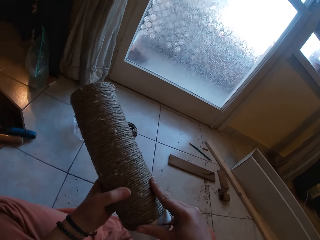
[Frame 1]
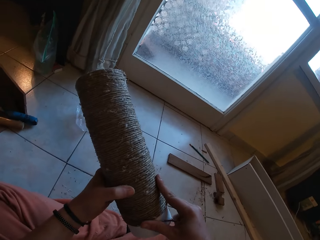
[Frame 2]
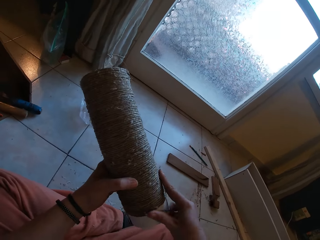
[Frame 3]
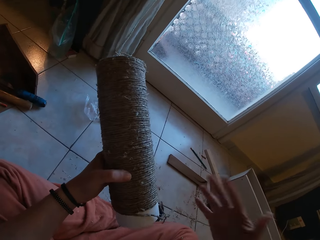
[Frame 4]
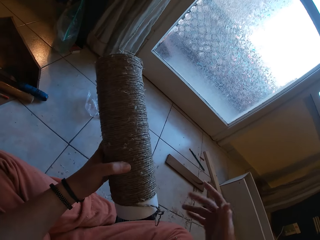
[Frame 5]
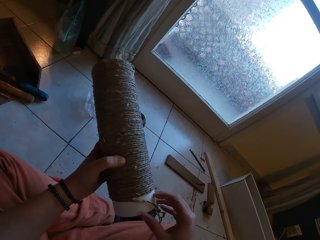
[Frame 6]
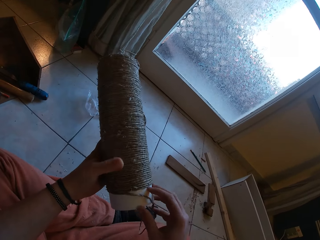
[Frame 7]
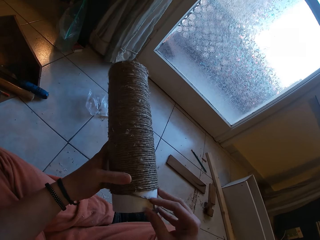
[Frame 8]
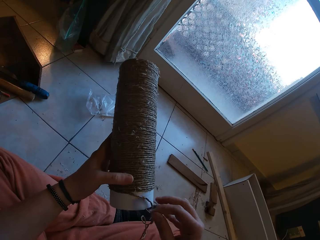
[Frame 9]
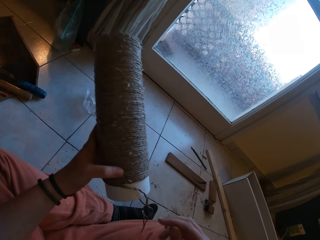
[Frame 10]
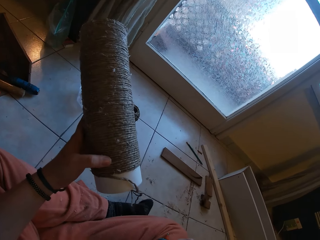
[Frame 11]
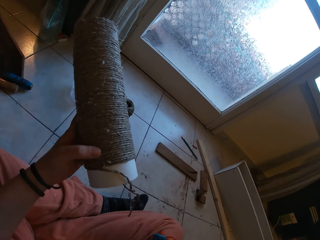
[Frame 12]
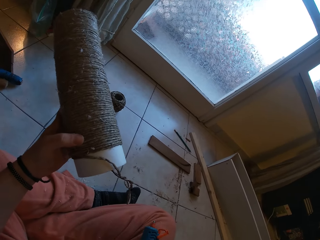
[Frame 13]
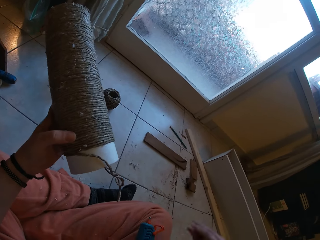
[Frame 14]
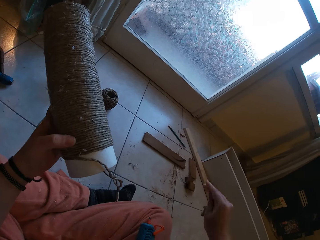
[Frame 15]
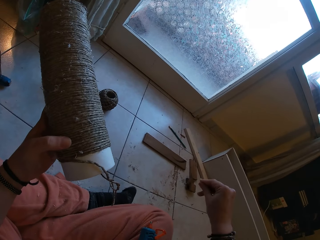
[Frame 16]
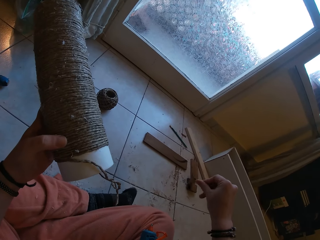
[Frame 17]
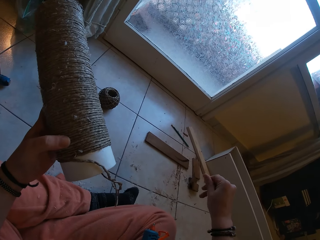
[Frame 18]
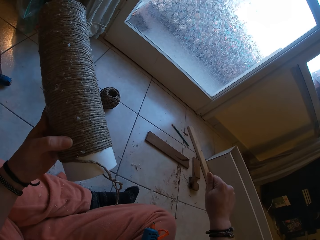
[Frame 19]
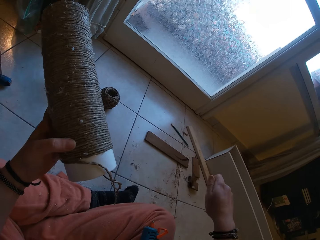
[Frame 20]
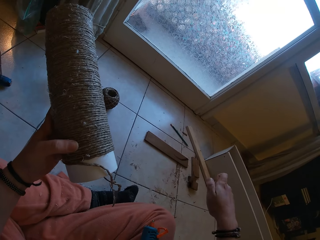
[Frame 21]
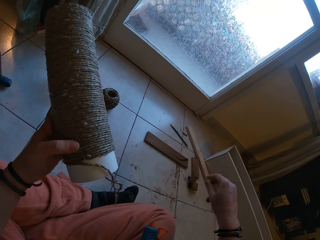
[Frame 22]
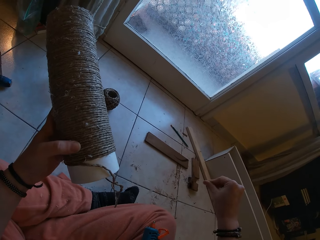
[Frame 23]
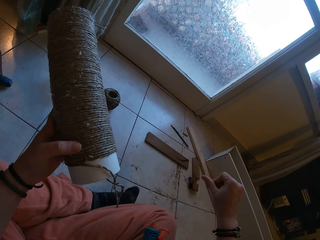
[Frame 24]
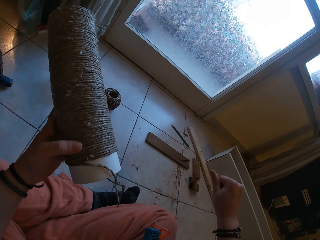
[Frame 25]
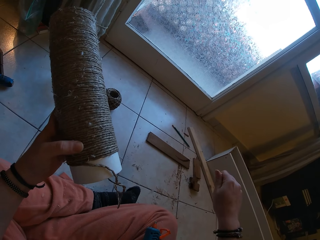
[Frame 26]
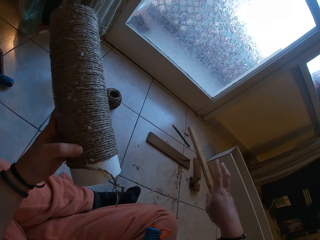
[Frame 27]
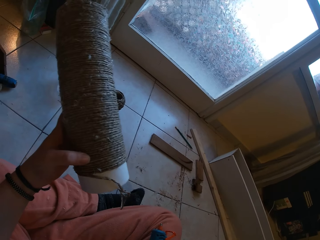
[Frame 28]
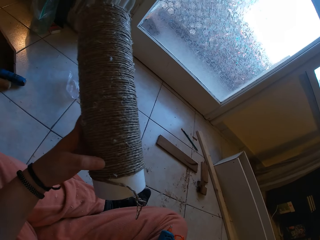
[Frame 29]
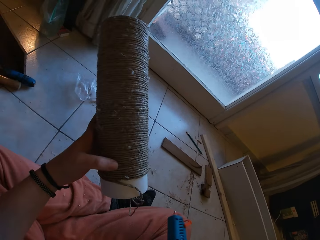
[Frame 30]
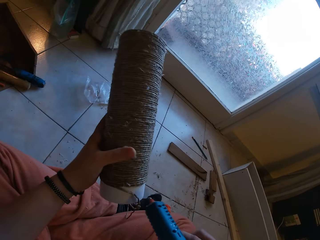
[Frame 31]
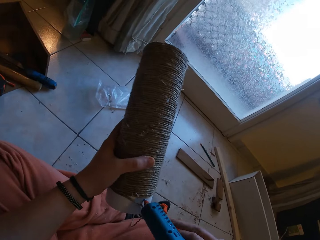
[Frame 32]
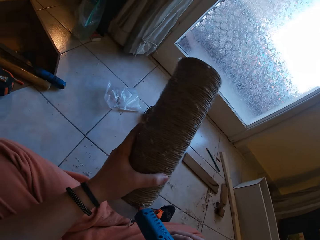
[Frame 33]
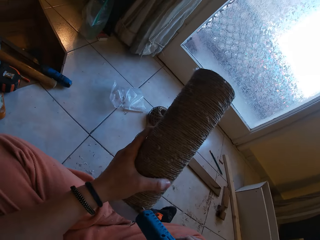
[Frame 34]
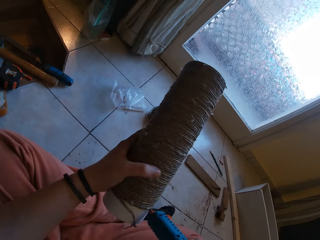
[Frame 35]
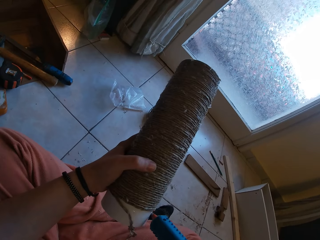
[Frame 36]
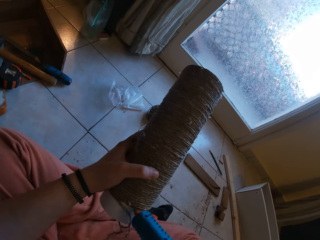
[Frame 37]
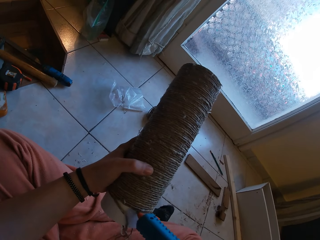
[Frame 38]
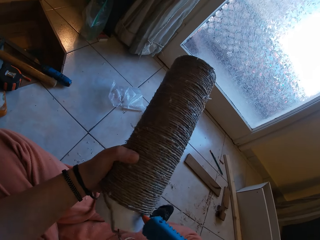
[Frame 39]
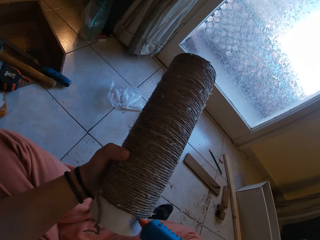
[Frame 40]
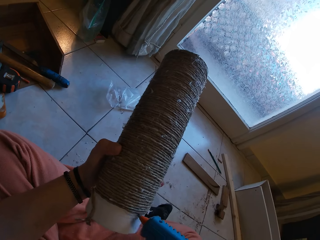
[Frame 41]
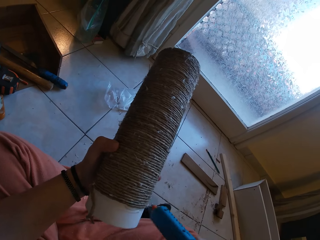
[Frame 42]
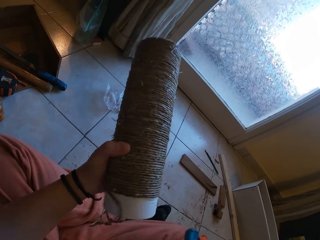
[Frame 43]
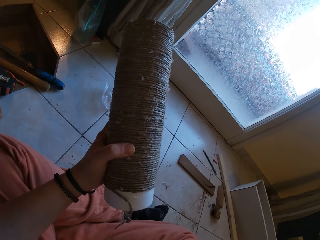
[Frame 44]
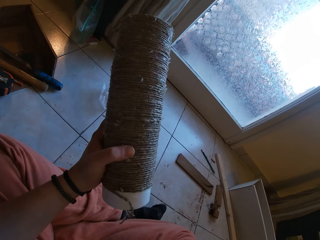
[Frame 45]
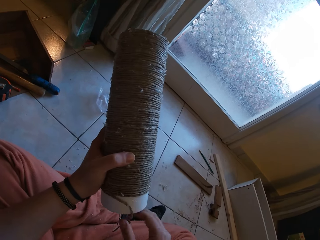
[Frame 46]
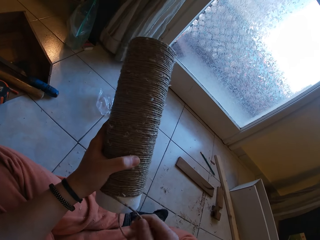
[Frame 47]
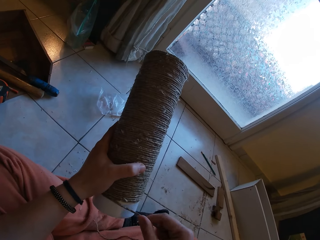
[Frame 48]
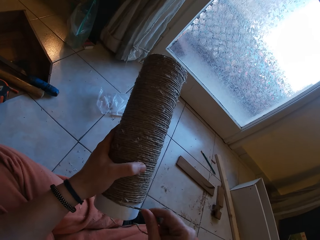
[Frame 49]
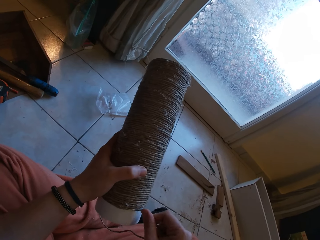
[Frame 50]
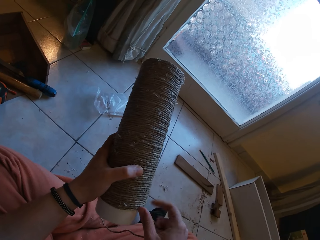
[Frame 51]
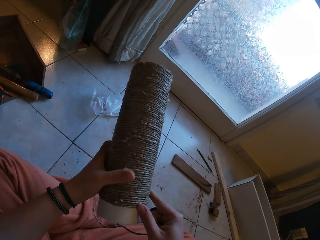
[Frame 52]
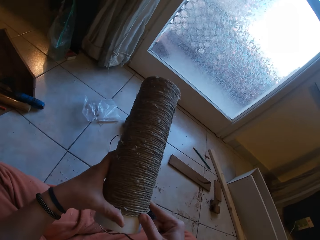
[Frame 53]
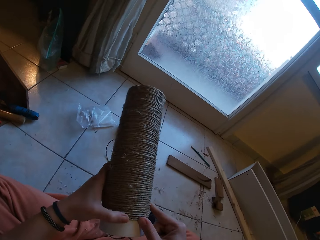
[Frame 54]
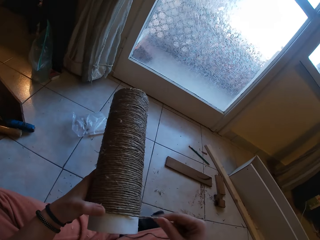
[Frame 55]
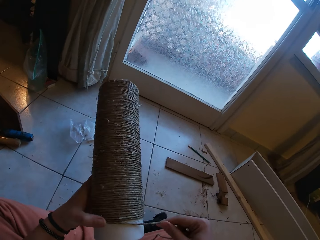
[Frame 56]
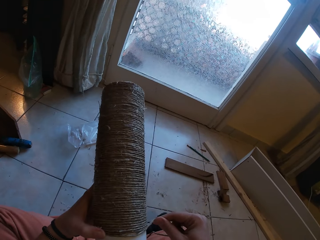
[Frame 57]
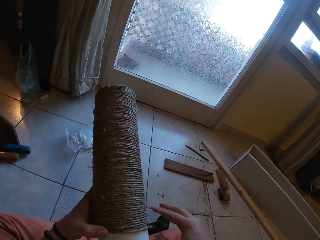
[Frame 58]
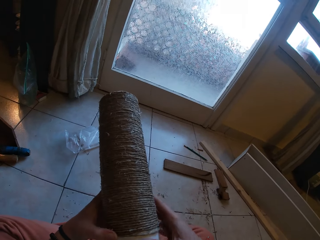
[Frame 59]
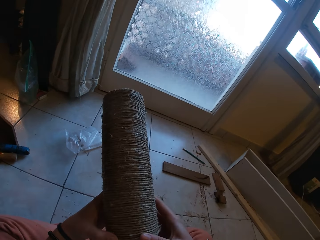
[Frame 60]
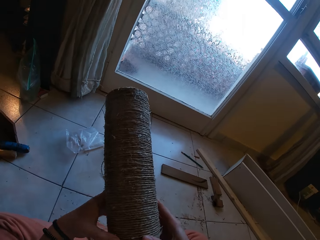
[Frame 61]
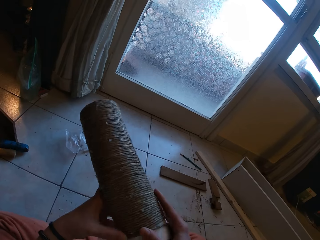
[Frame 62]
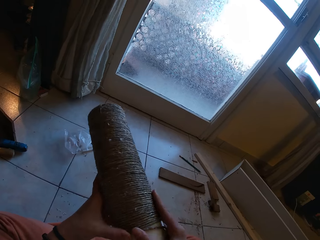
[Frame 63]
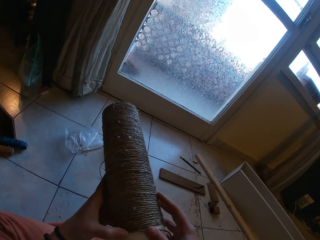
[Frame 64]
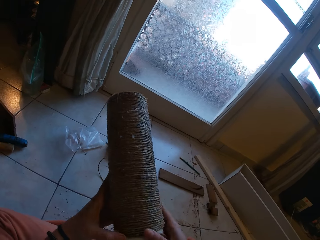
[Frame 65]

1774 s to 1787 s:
The camera wearer throws some dirt in his right hand on the floor. He picks up the glue gun from his right leg with his right hand. He applies glue to the cardboard tube in his left hand with the glue gun in his right hand. He rolls the twine on the cardboard tube in his left hand with his right hand.

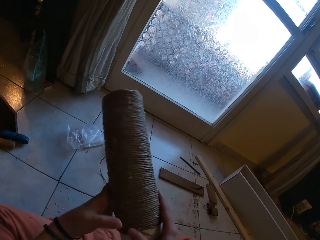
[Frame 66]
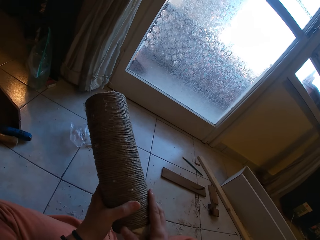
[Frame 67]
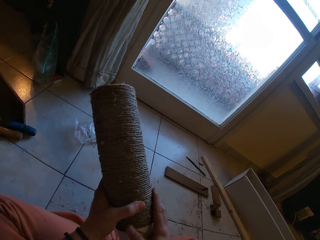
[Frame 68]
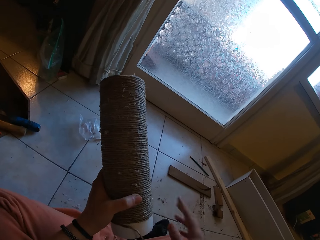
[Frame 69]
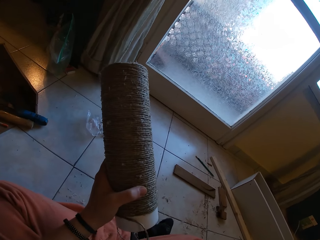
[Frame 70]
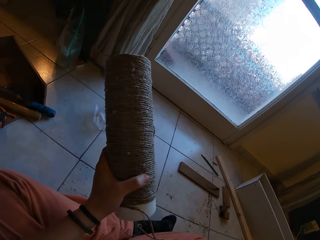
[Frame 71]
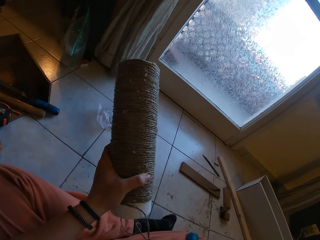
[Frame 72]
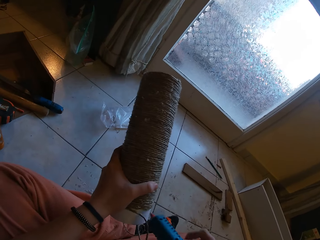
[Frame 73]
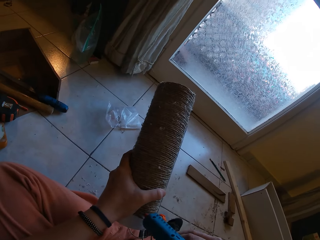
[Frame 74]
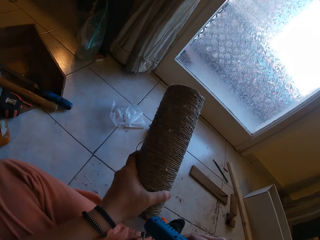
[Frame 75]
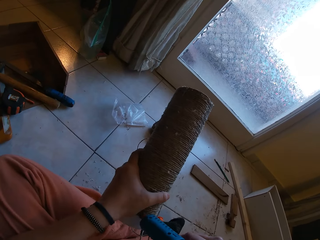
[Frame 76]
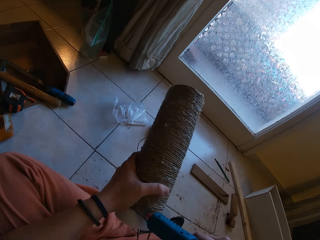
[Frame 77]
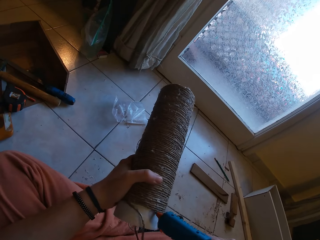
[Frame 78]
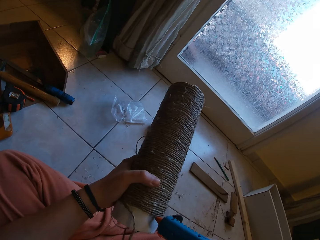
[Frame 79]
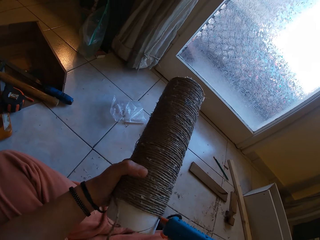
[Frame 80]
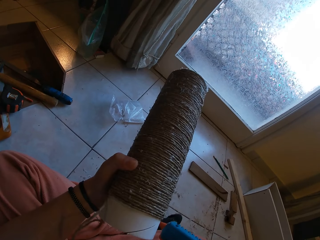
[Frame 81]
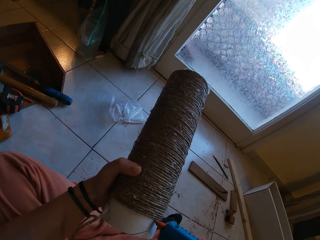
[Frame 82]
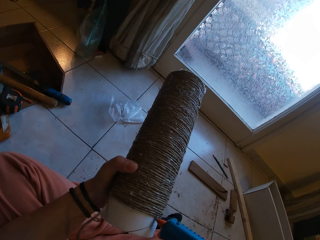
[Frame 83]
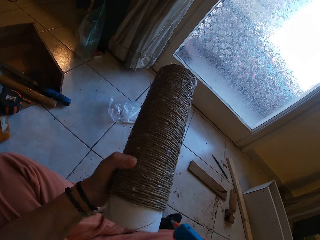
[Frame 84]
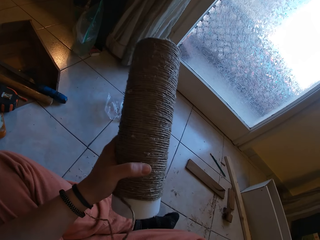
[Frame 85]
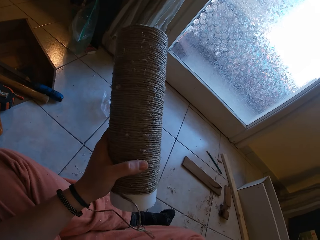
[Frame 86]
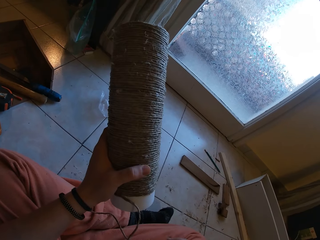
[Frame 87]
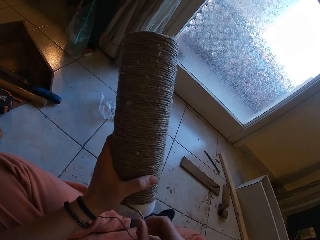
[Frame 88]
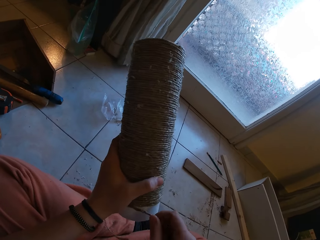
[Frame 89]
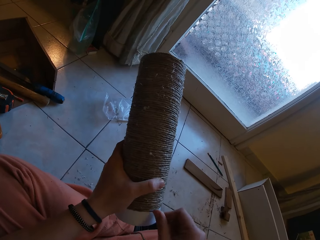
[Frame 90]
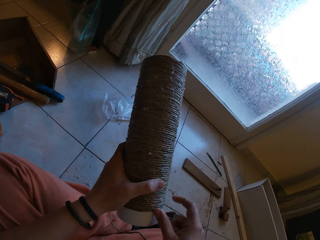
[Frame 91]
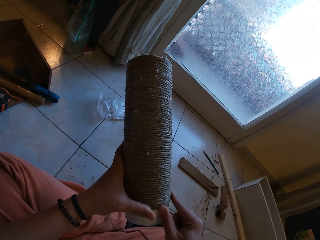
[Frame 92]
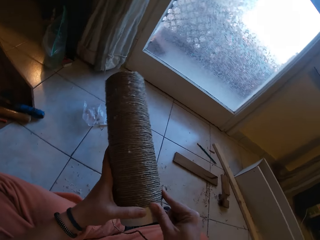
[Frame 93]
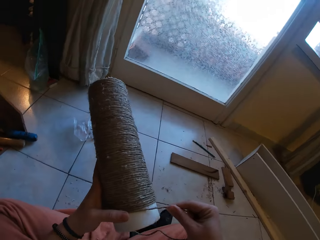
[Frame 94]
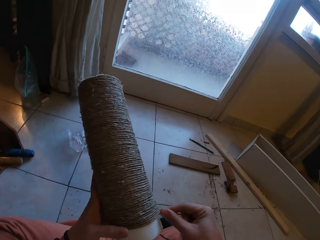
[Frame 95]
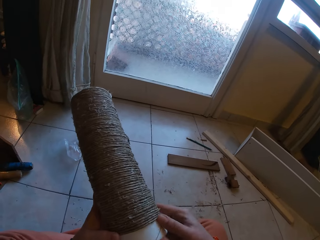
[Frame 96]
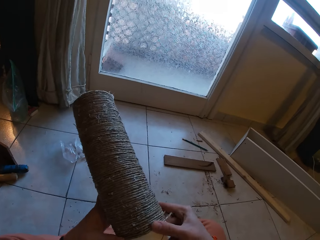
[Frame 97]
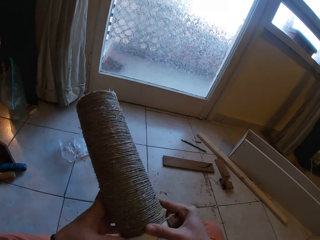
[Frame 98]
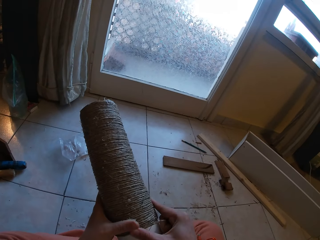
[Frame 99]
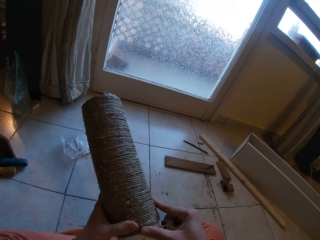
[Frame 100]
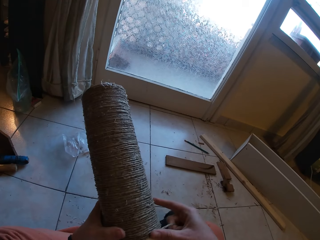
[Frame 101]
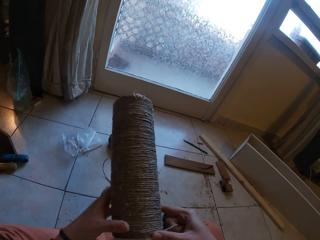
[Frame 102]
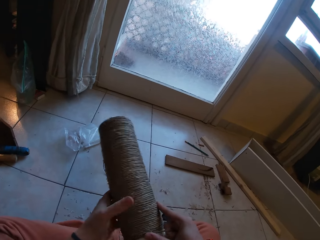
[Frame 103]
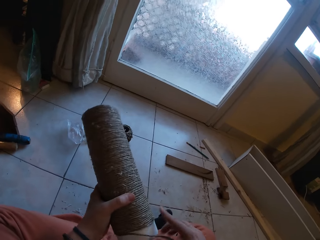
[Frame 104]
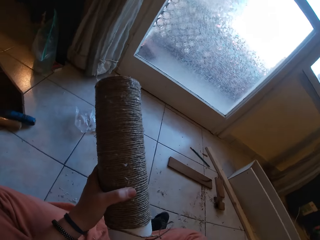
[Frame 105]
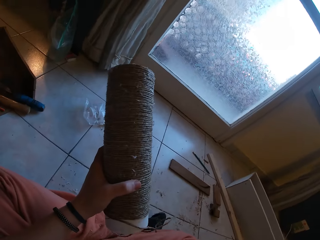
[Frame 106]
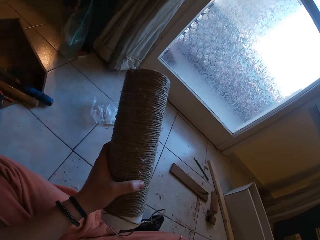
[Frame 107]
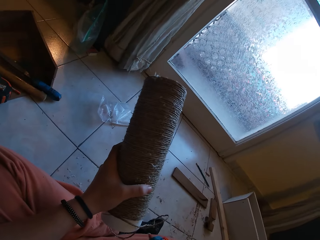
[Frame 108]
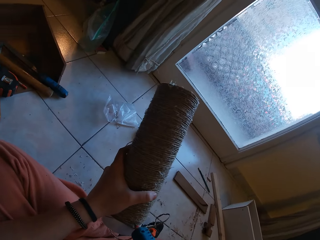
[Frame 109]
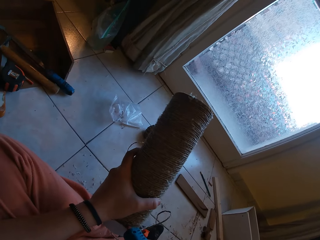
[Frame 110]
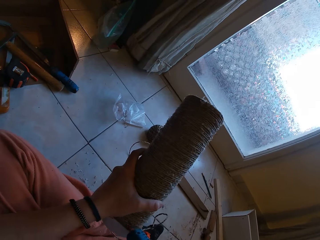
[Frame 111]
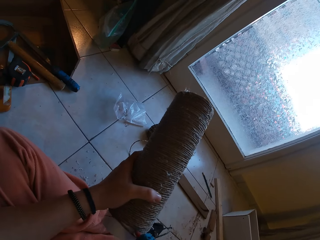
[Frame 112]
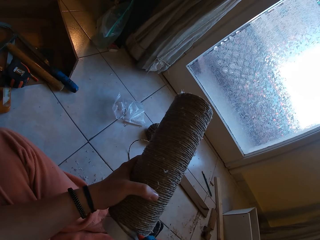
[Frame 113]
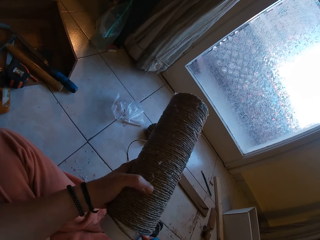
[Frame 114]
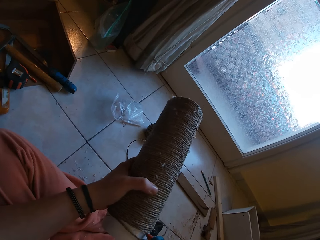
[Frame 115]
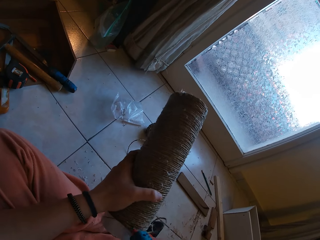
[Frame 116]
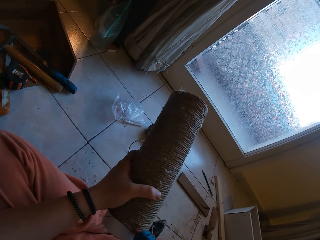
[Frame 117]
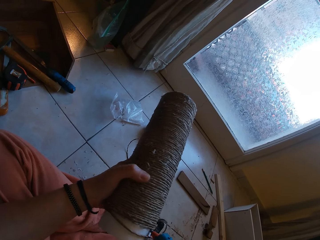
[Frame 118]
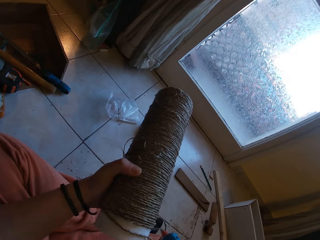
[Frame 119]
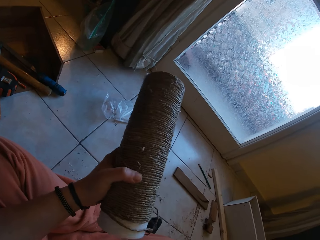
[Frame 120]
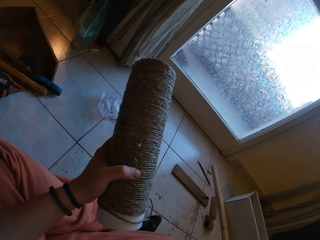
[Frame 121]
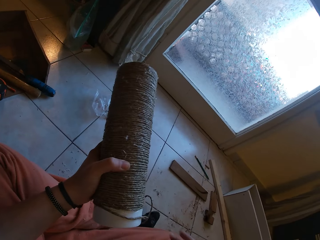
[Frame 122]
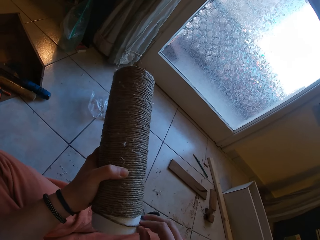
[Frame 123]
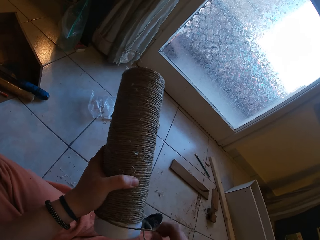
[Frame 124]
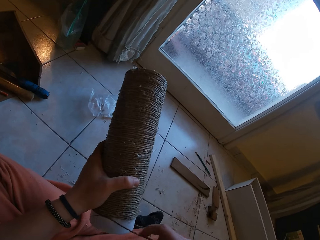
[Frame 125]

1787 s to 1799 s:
The camera wearer picks up the glue gun from his right leg with his right hand. He applies glue to the cardboard tube in his left hand with the glue gun in his right hand. He rolls the twine on the cardboard tube in his left hand with his right hand. He picks up the glue gun. He applies glue to the cardboard tube in his left hand with the glue gun in his right hand.
